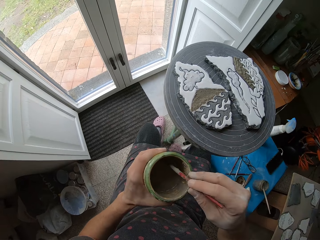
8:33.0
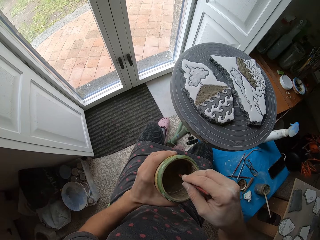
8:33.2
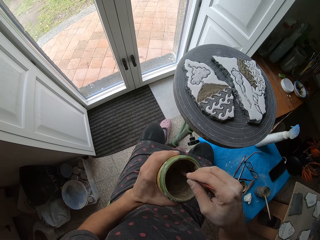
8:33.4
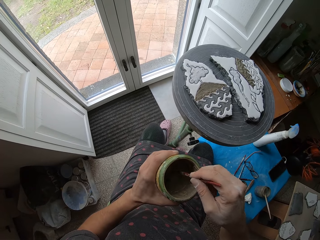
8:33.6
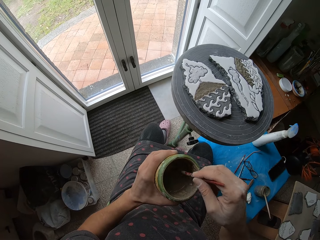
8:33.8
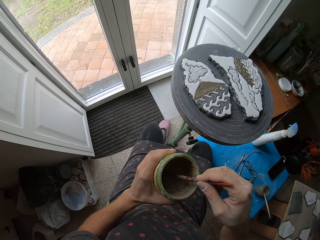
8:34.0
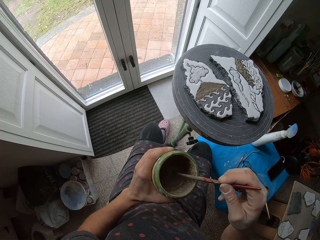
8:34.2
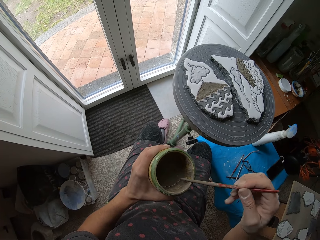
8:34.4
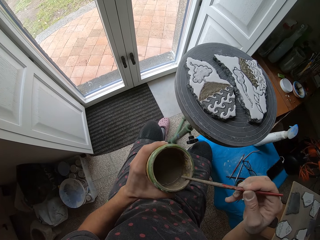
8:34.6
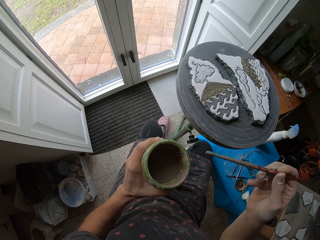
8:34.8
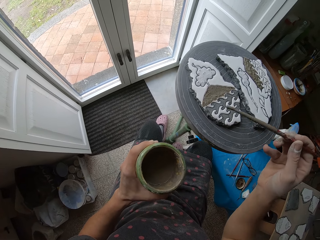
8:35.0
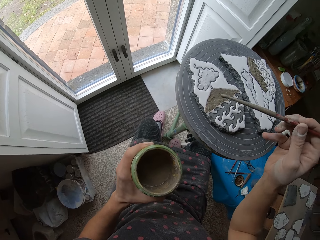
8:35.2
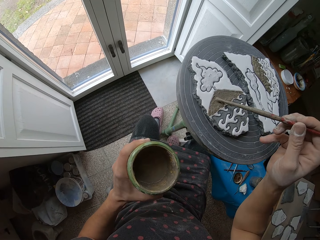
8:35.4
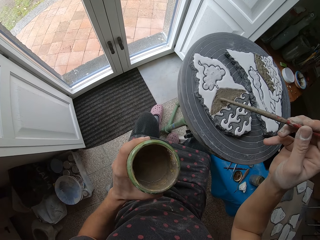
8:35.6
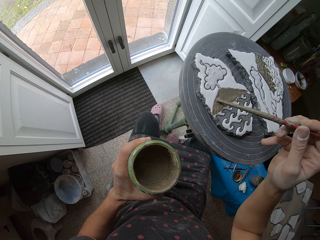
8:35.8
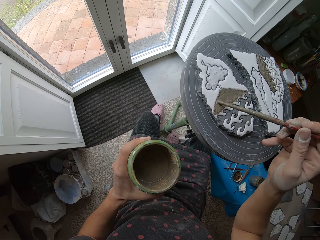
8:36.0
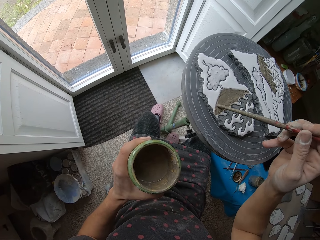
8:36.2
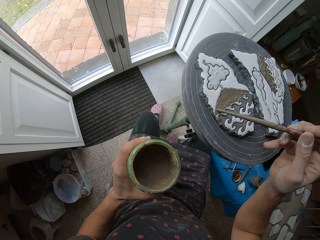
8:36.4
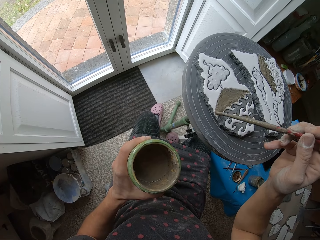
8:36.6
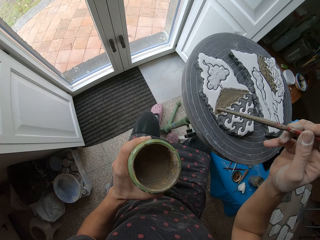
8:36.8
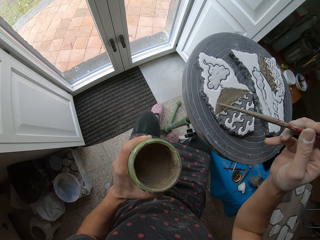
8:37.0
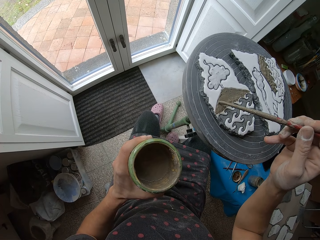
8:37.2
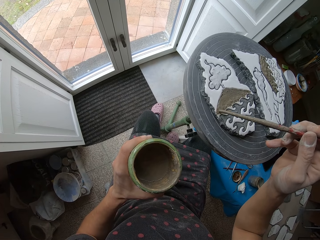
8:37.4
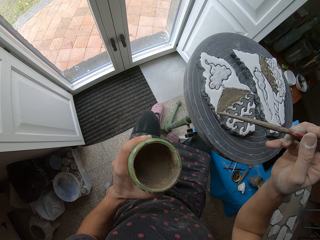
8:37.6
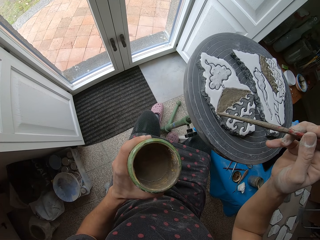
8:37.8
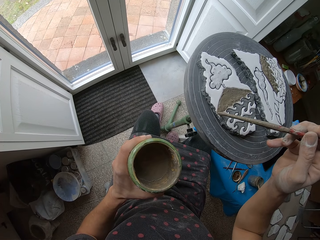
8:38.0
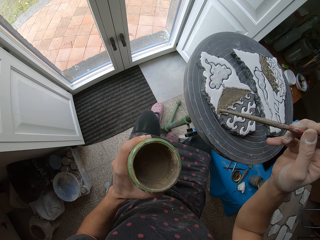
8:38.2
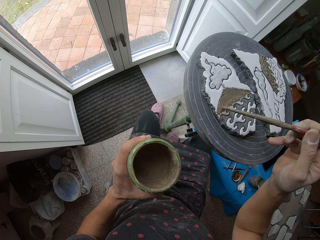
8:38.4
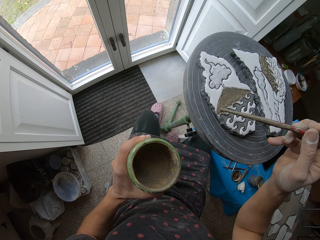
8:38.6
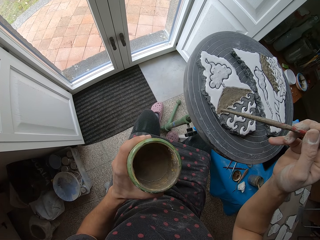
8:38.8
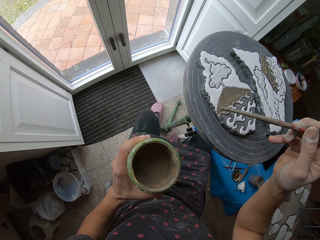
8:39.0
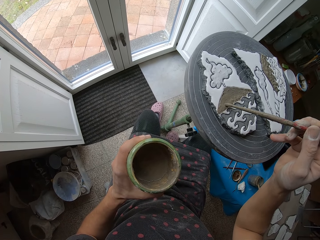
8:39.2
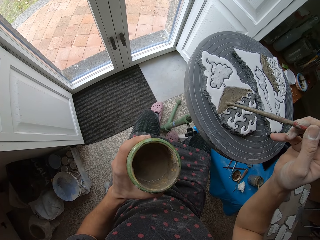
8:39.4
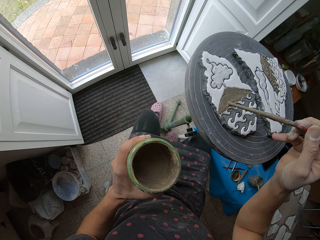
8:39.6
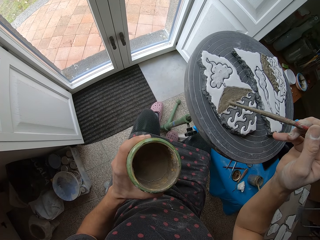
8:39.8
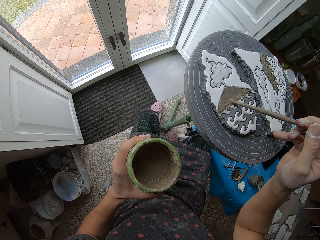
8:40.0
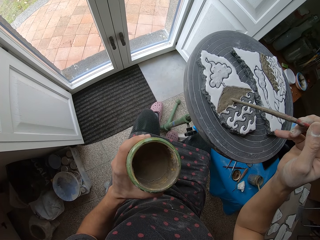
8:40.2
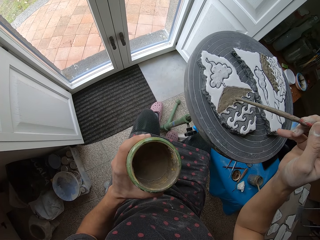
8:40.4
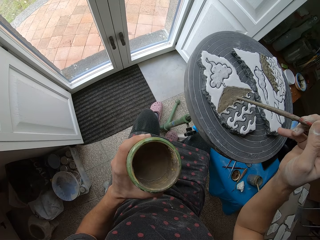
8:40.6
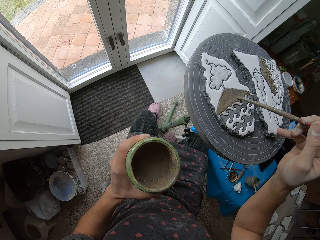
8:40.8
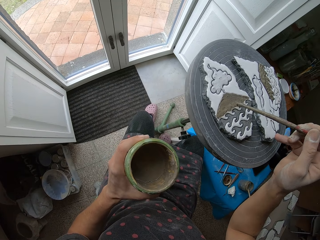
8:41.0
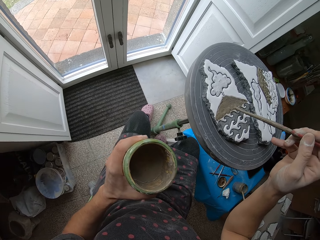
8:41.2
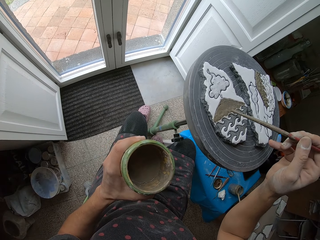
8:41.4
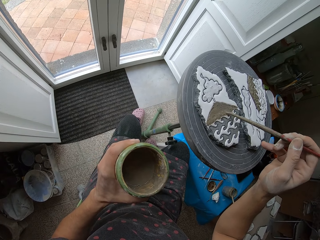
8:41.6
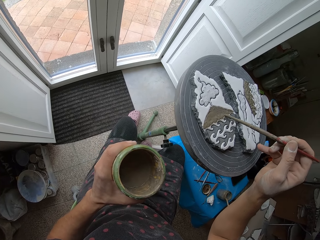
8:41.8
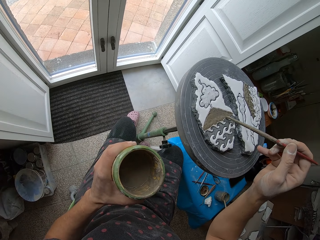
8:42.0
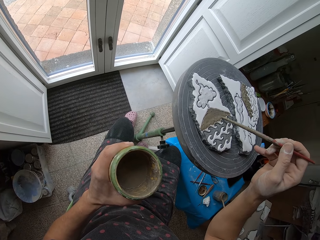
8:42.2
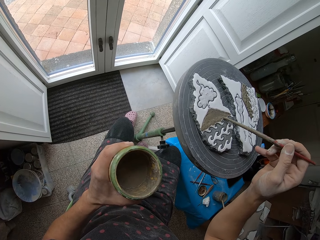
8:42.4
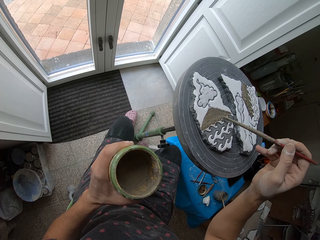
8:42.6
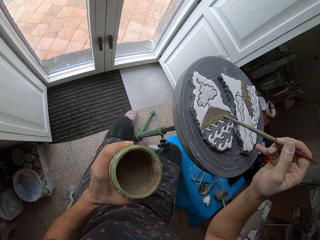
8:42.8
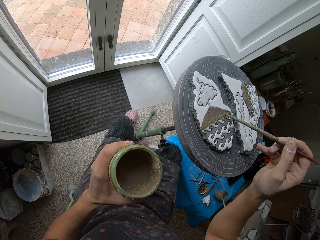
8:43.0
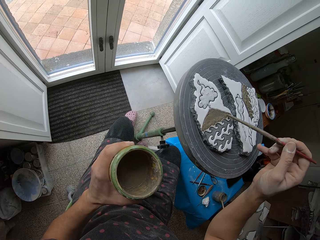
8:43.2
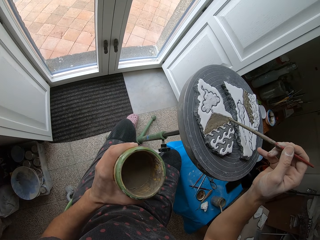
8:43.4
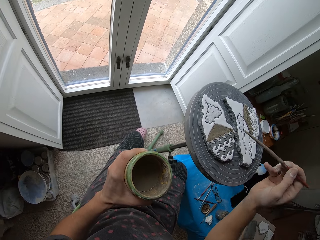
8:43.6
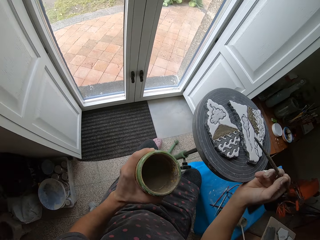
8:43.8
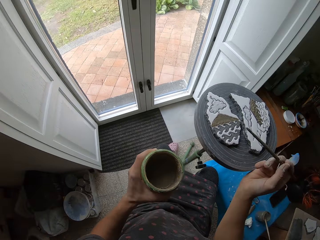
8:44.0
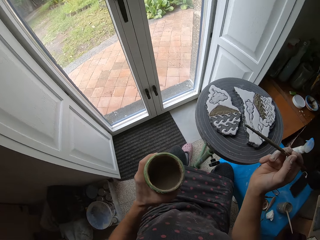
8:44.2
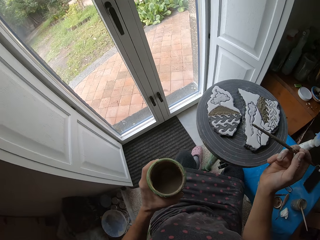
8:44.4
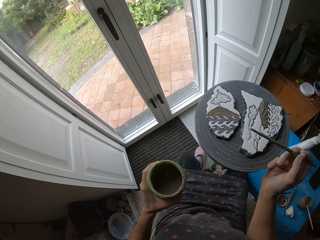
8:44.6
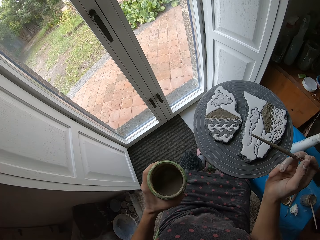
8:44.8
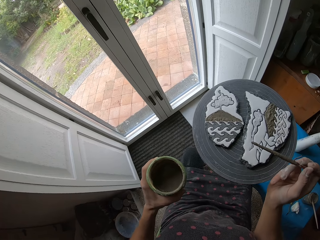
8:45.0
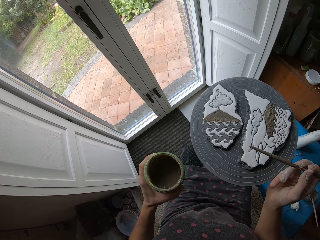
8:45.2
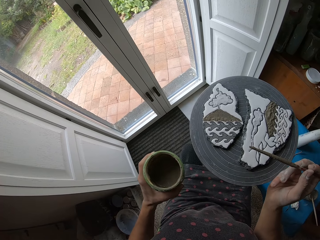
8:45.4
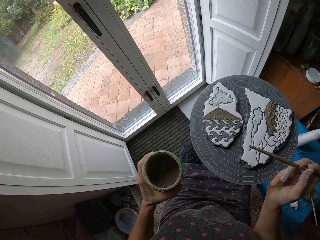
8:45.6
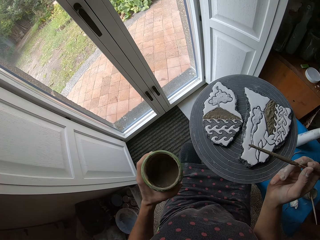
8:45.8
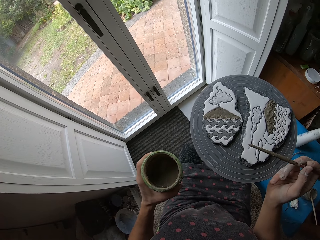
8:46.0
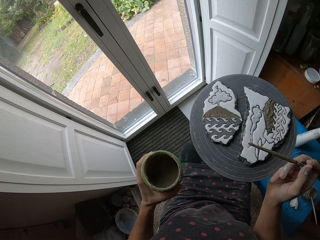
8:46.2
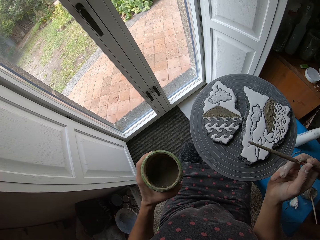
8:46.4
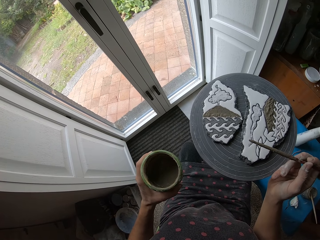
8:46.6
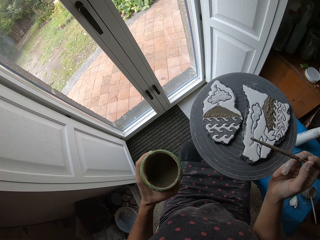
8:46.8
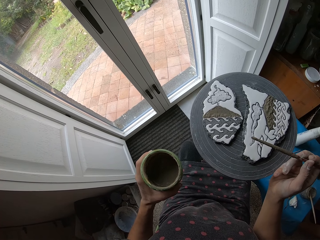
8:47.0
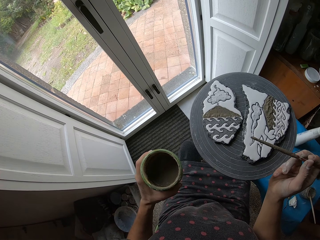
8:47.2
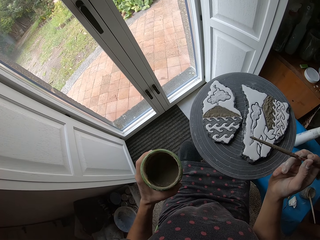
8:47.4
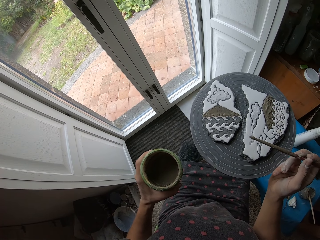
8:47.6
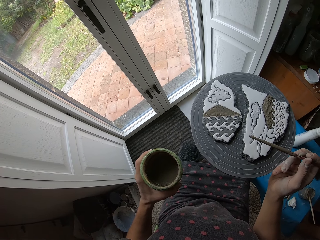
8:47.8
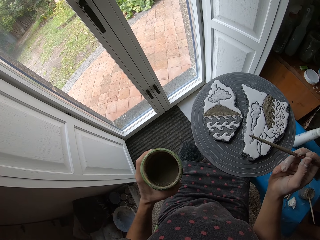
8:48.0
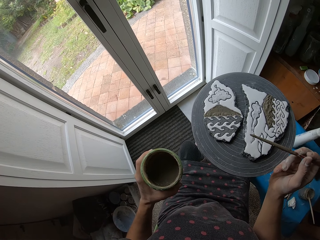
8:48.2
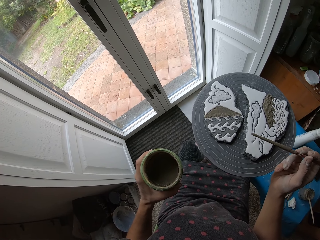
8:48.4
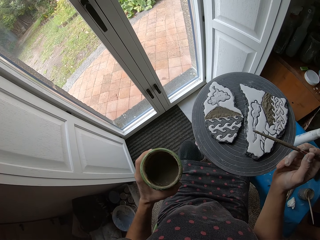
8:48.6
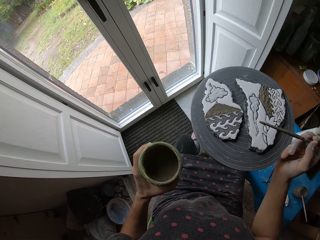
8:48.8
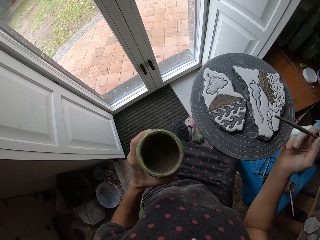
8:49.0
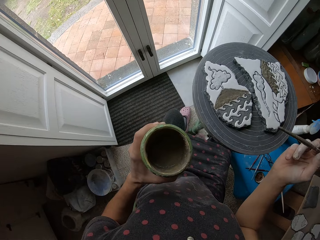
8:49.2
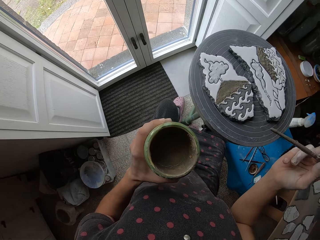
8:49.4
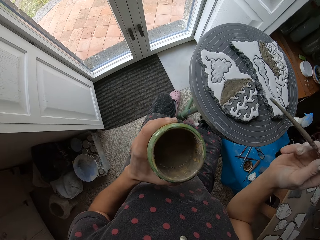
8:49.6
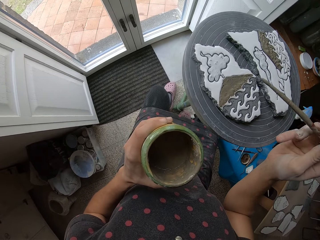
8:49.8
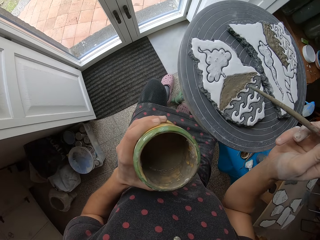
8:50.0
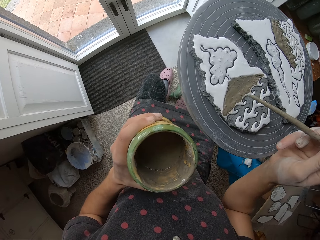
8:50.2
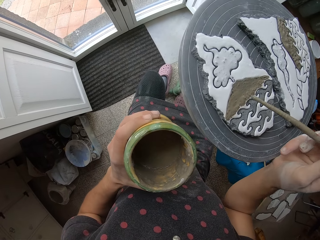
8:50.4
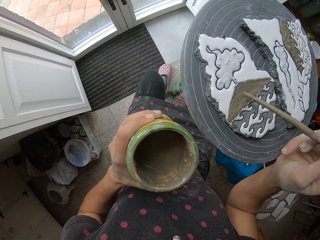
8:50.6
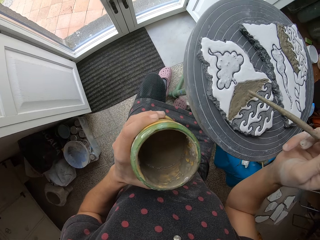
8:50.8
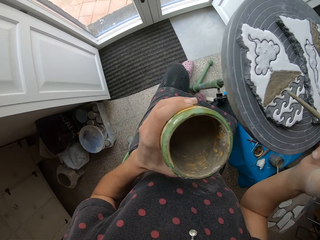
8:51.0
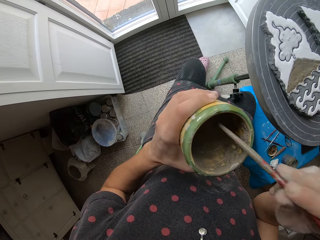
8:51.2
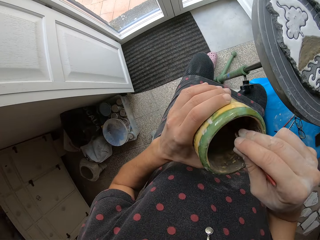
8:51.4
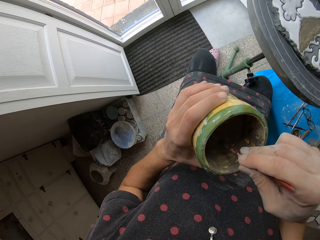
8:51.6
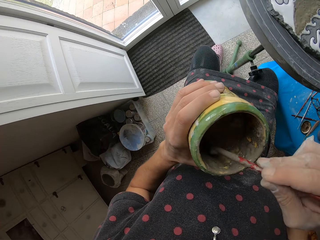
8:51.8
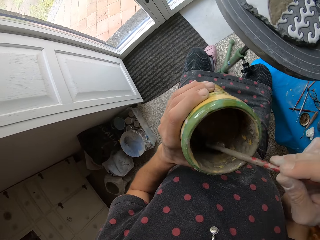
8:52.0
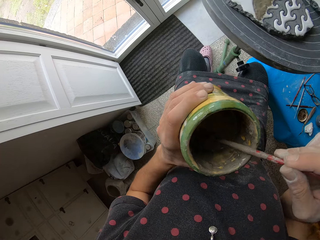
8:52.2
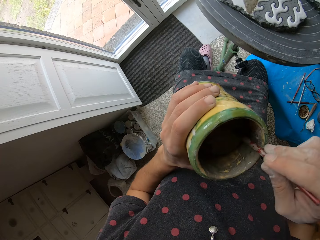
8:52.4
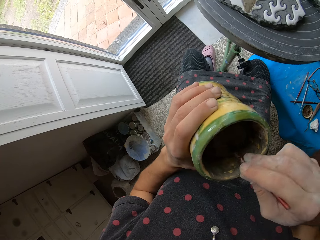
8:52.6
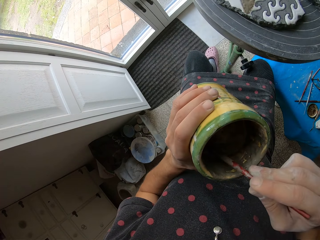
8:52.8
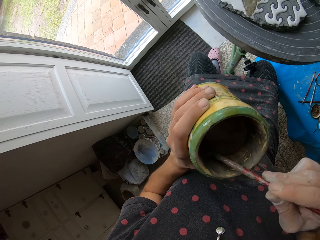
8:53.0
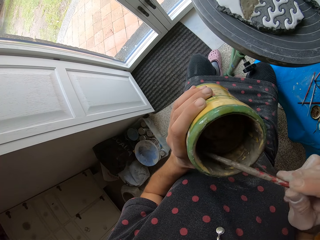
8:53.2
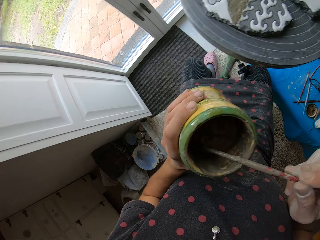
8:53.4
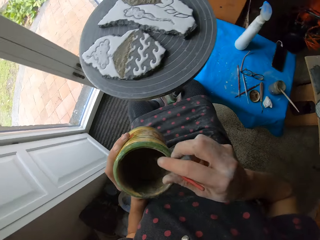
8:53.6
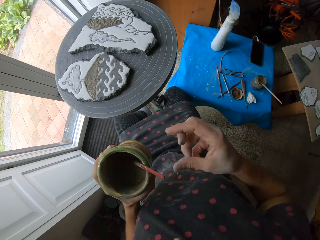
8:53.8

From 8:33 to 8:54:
The camera wearer dips the paint brush in the paint. They drop the craft tool on the paint. They paint the clay with the brush. They turn the turntable. They move the table with the right hand. They paint the clay with the brush. They dip the paint brush in the paint. They drop the craft tool in the paint.
